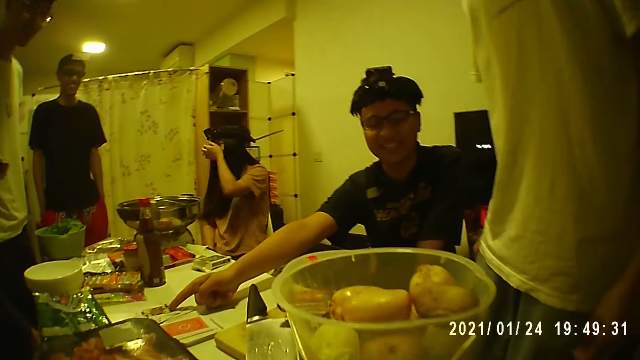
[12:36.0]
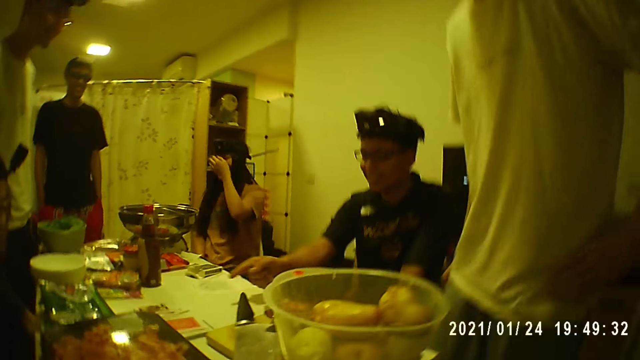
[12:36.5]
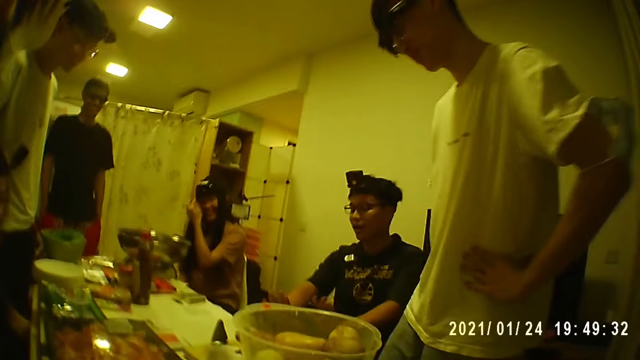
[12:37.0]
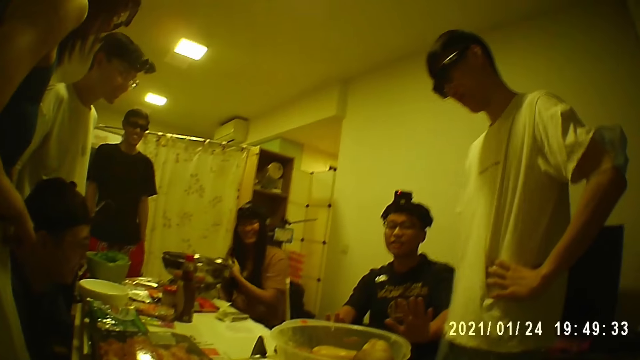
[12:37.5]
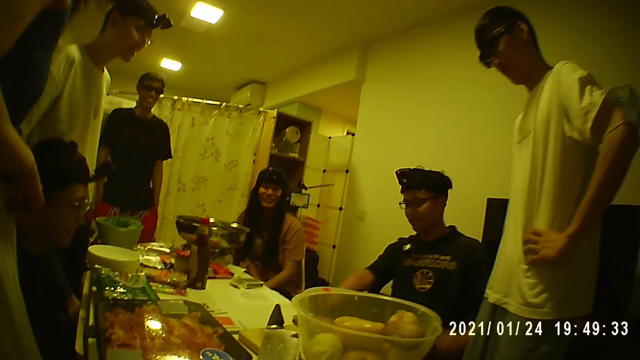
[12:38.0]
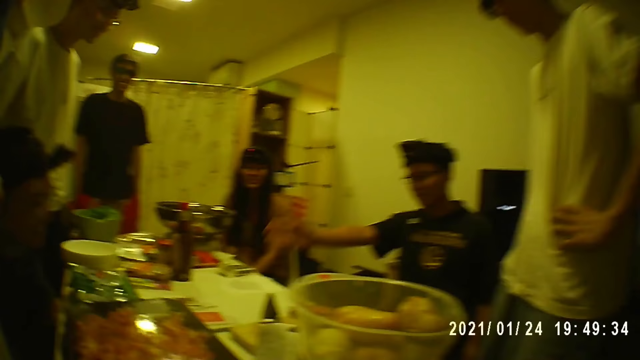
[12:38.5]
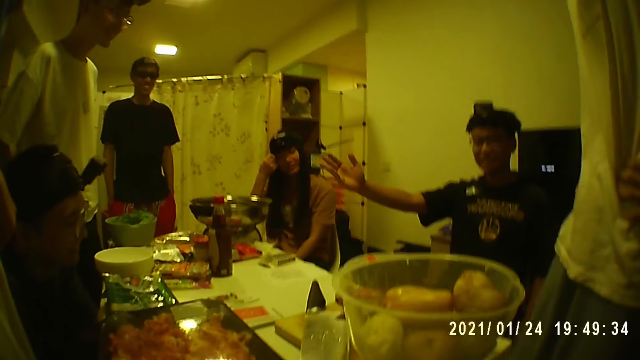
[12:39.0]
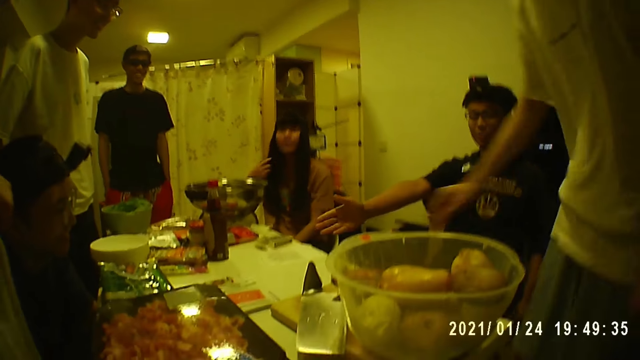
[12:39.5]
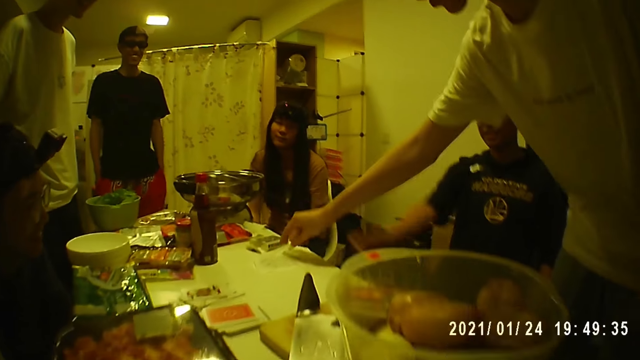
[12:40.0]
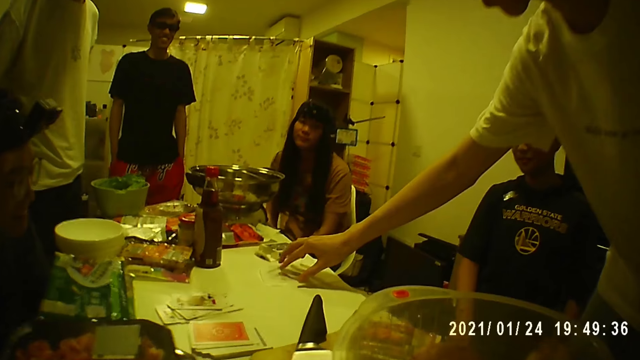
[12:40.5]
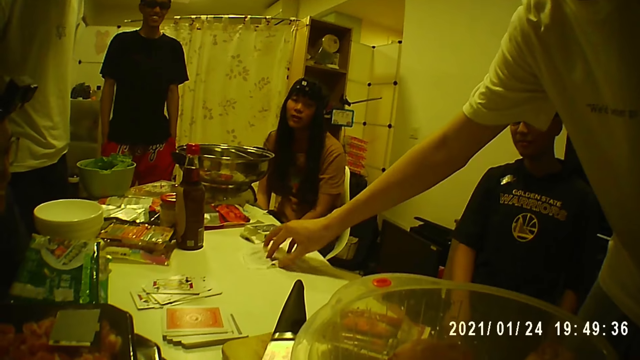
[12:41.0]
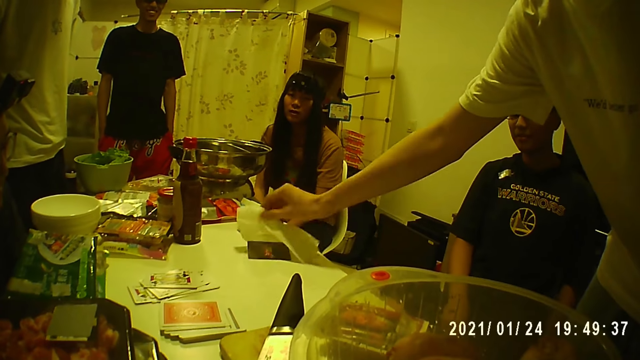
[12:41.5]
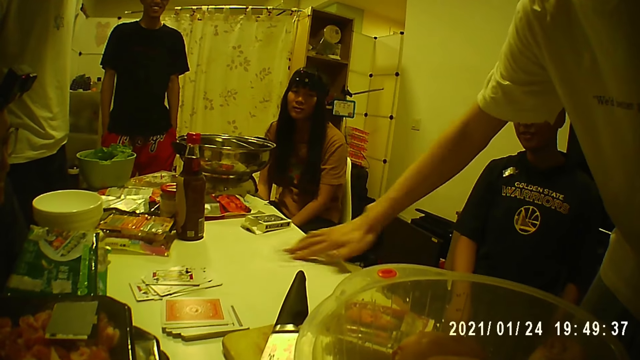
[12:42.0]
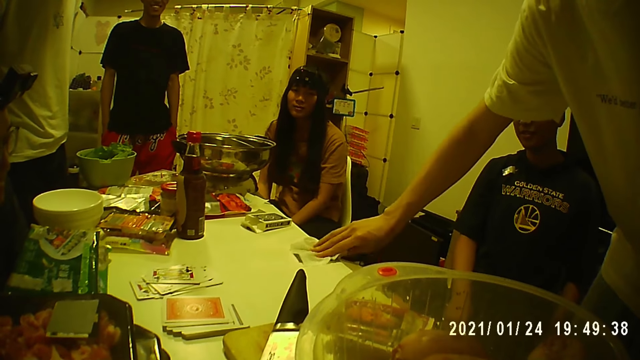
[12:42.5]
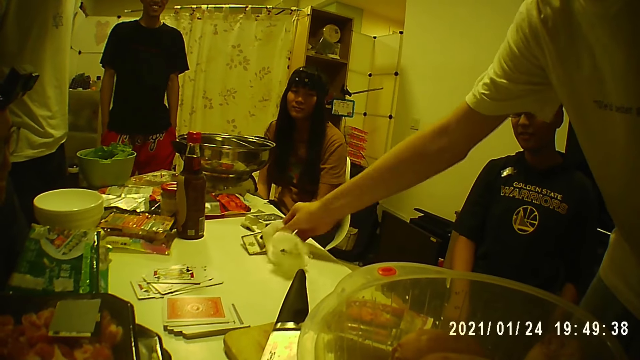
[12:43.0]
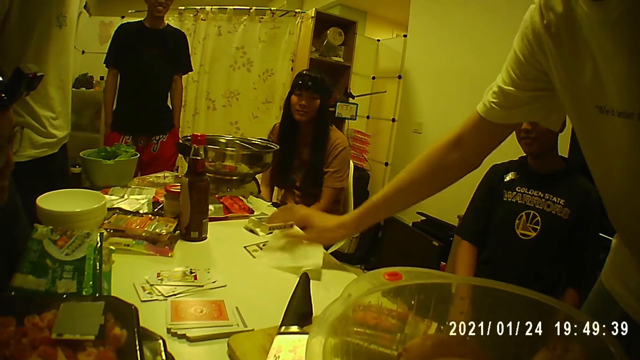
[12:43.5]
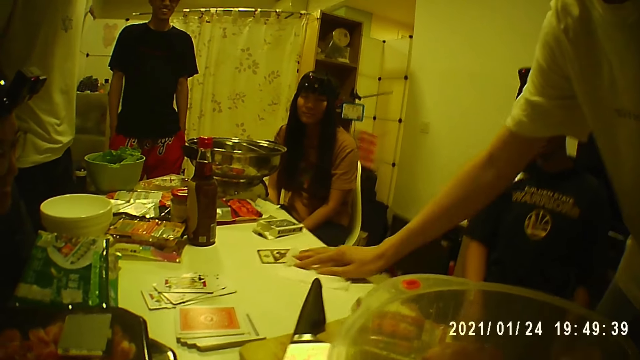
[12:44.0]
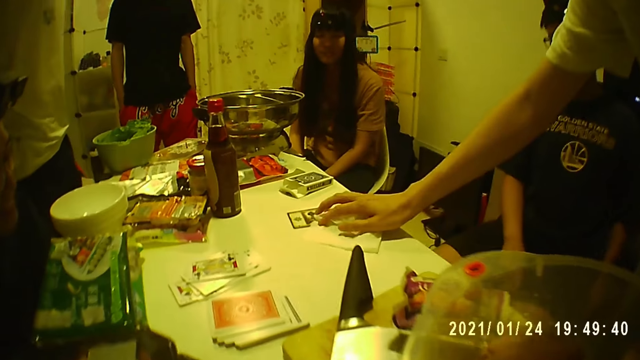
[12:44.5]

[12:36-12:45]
A woman adjusts her hair with her left hand. A man gestures with his right hand. Another man lifts a cloth or piece of paper from the table with his right hand. He takes the card on the table with the cloth in his right hand and turns the card over with his right hand.

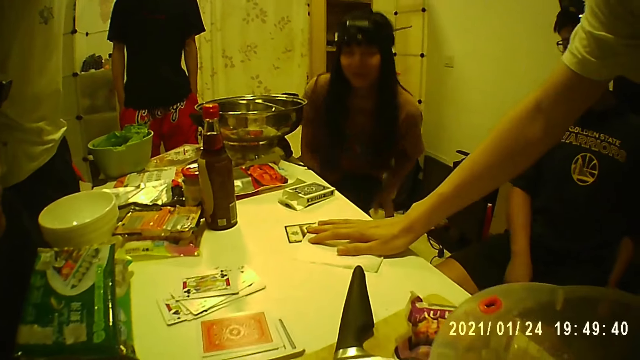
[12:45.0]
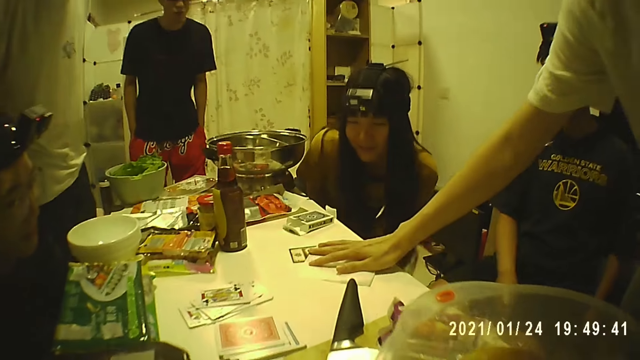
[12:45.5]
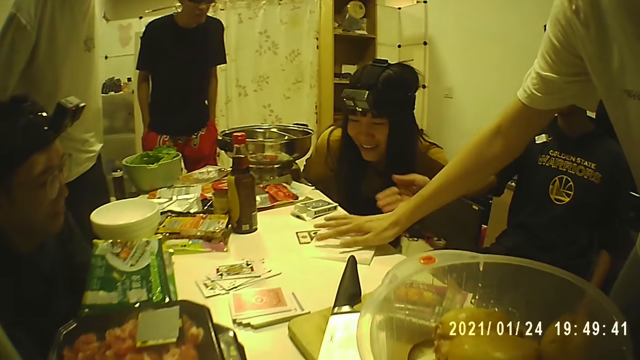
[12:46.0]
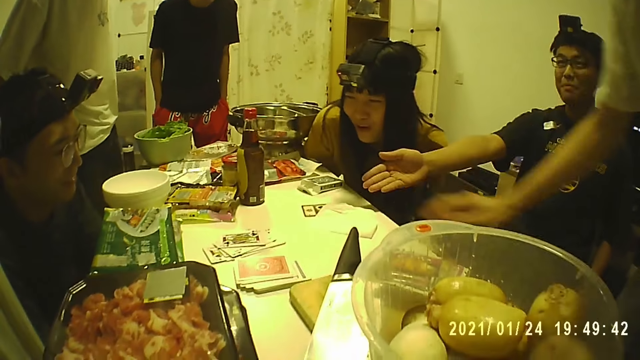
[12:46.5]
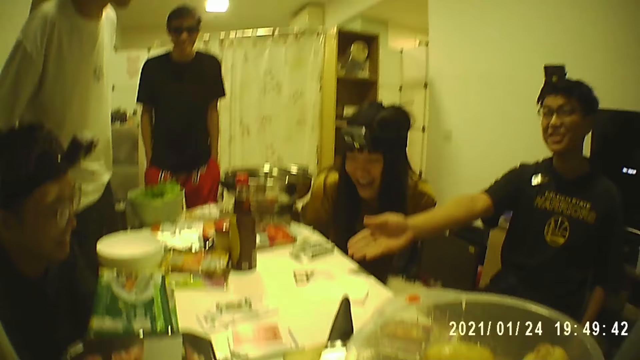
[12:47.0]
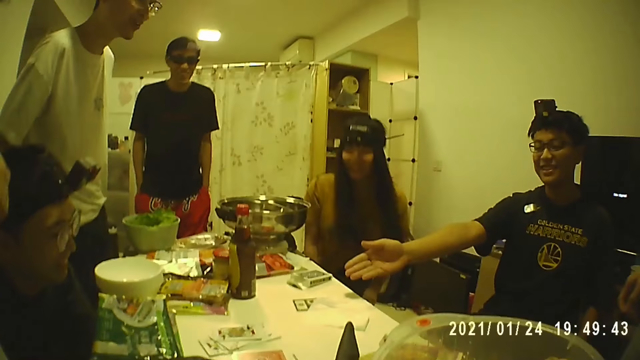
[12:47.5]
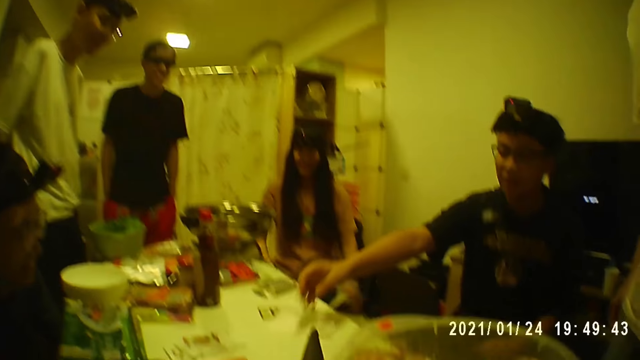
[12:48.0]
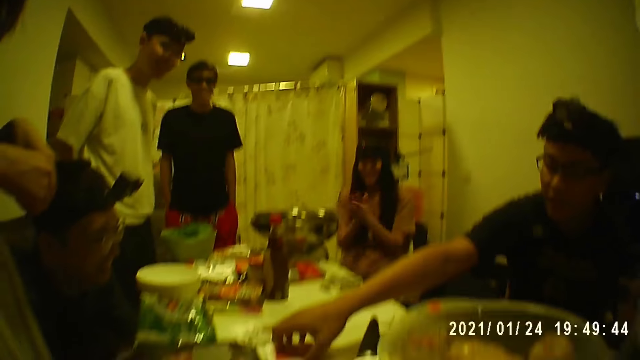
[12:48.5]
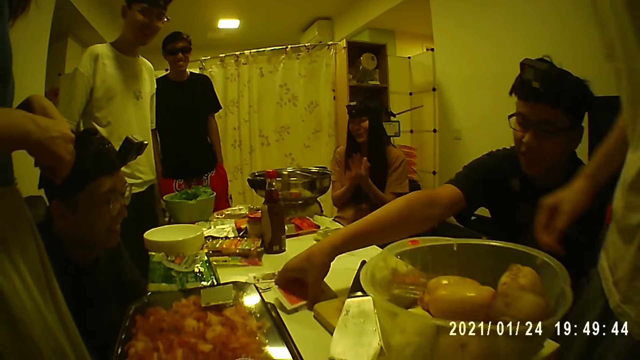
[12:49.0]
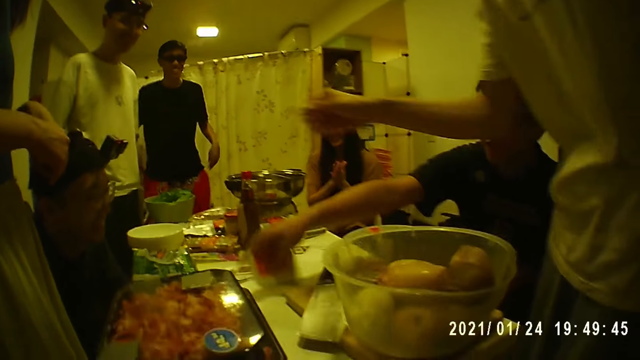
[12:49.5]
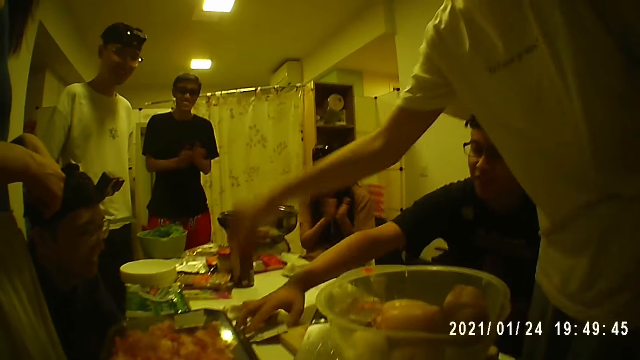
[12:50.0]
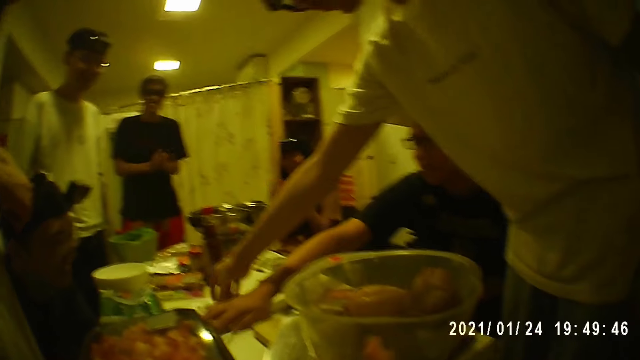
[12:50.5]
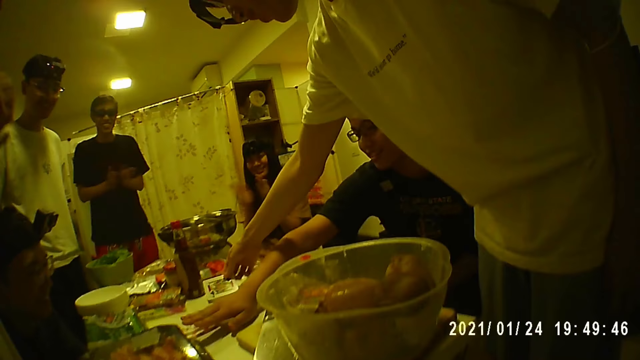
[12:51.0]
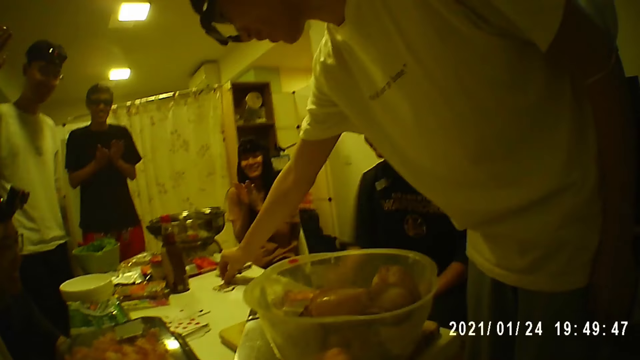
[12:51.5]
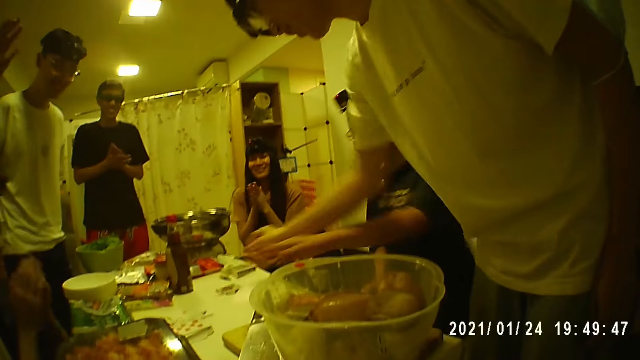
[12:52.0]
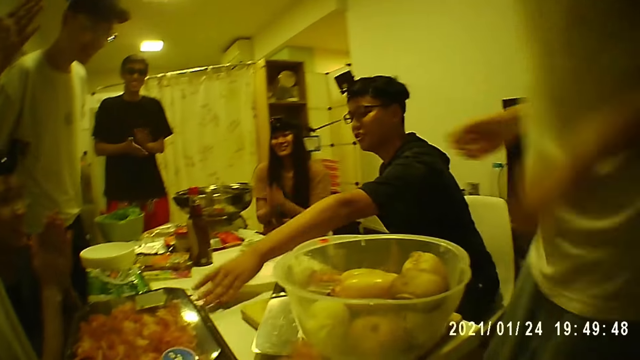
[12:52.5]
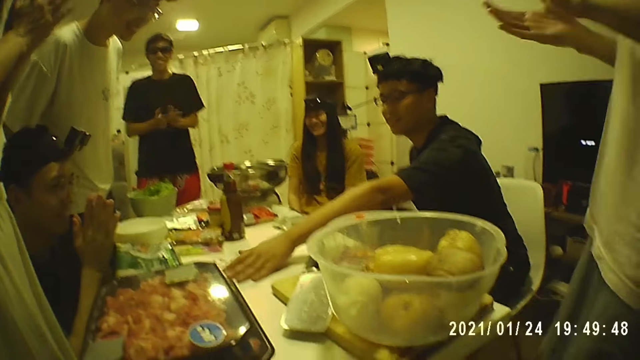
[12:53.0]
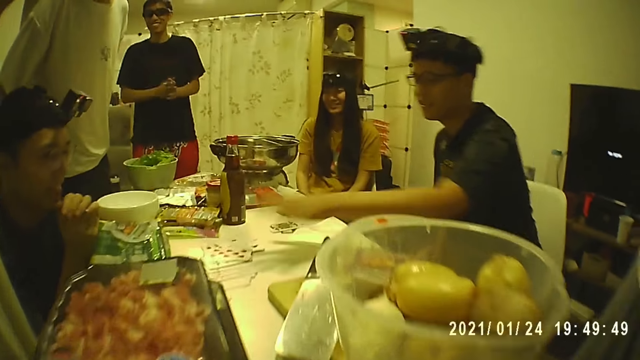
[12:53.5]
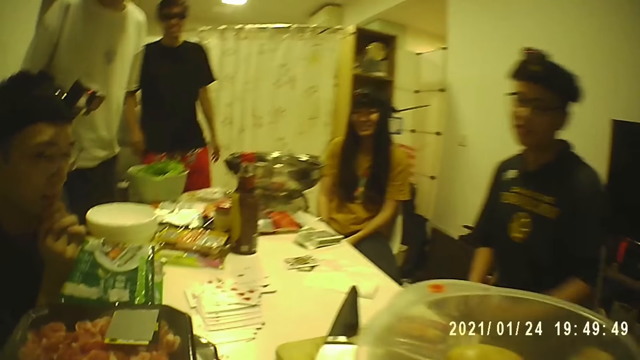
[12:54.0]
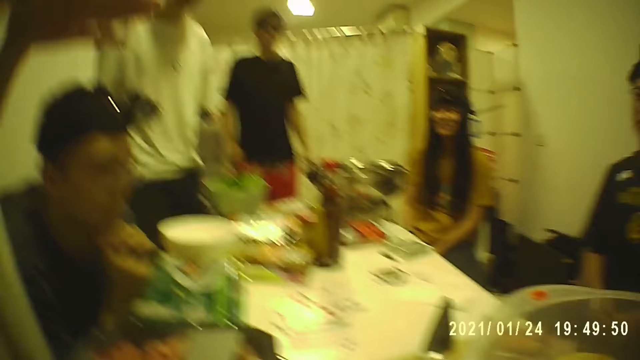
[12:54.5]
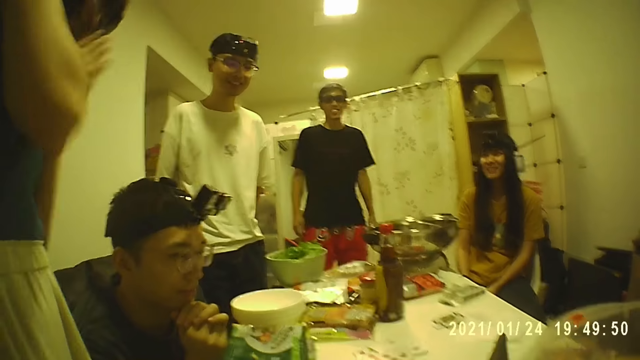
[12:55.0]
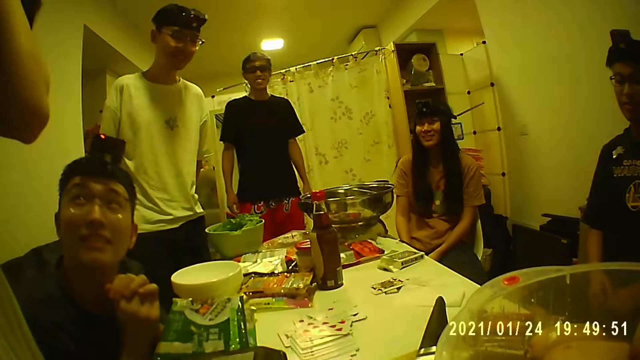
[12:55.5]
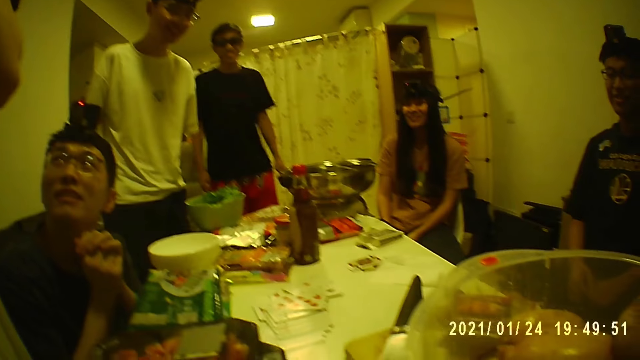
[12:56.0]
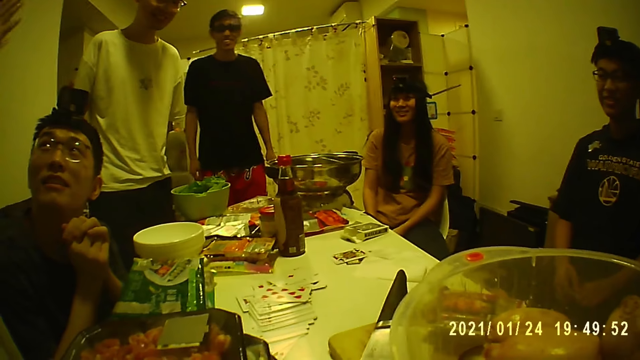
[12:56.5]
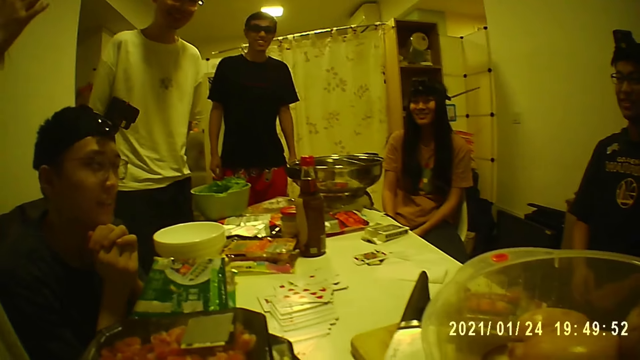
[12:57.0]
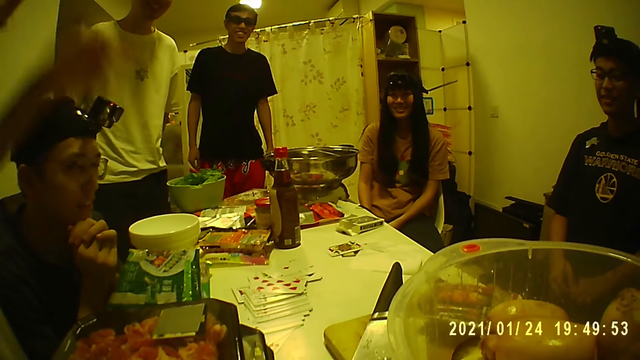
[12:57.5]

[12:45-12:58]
A man gestures with his right hand. The man picks up the cards from the table with his right hand. A woman claps her hands. Another man claps his hands. Another man picks up the cards from the table with his right hand. The man puts the card on the table with his right hand. Another man claps his hands. The first man shifts the cards on the table with his left hand.
